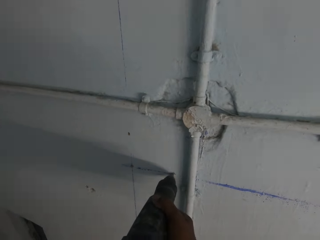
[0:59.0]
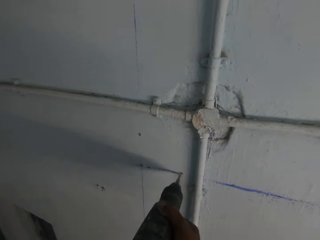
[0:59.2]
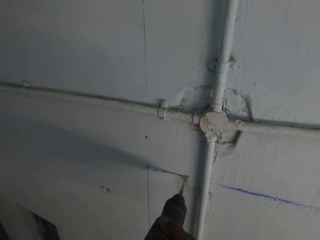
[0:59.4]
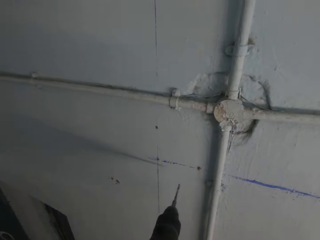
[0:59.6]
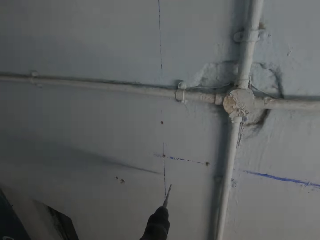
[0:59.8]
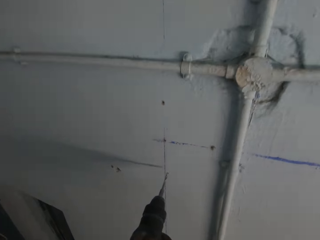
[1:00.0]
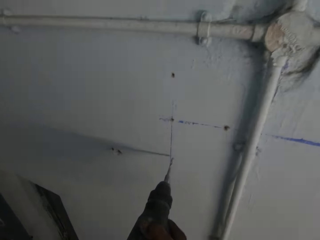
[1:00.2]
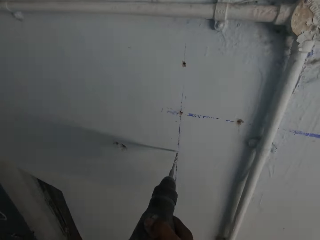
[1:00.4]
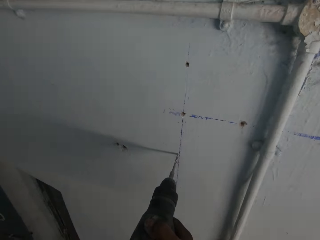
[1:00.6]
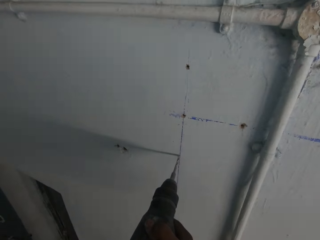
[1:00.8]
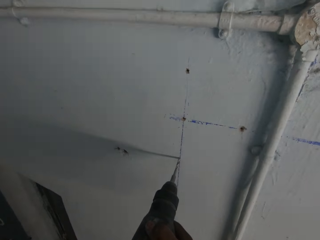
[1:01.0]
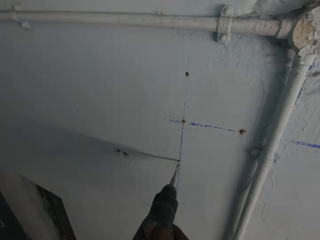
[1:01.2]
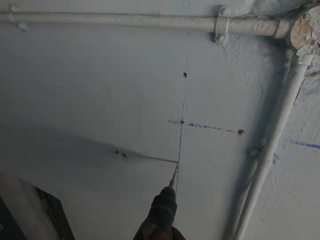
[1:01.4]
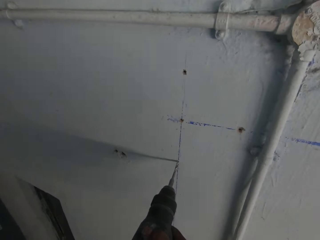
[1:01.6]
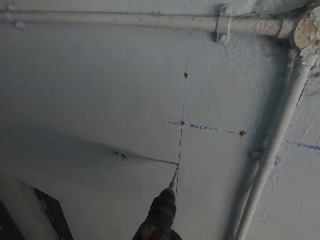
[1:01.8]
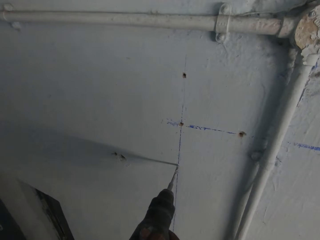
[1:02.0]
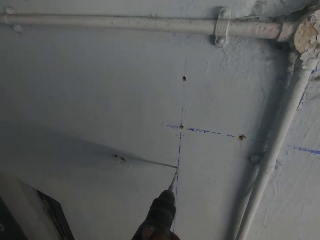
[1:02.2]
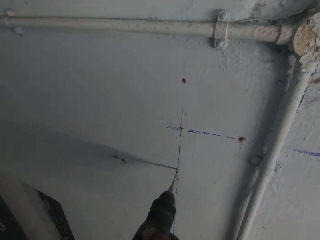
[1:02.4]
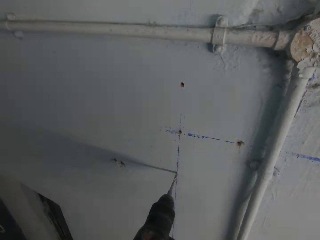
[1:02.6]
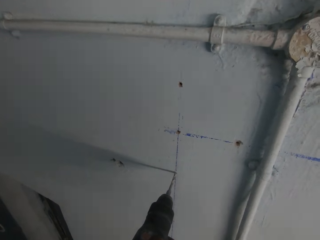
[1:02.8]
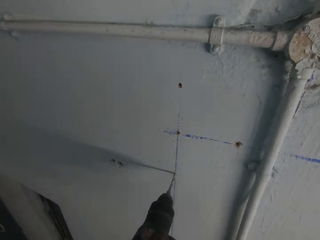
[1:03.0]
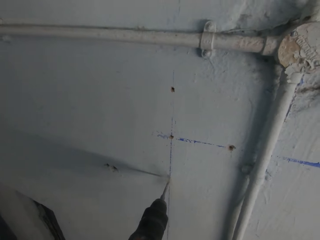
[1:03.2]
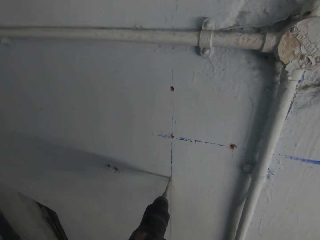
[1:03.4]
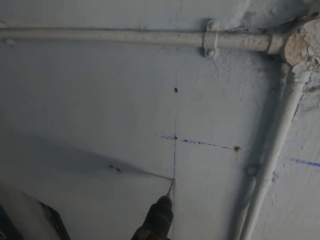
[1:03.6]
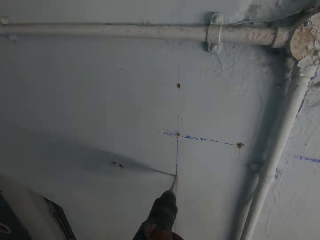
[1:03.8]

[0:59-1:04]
The camera wearer drills a hole into the wall with the power drill in his hands.

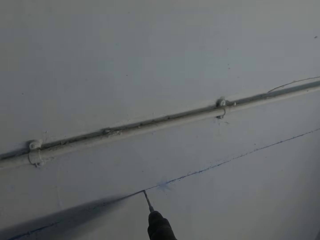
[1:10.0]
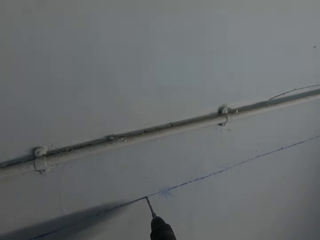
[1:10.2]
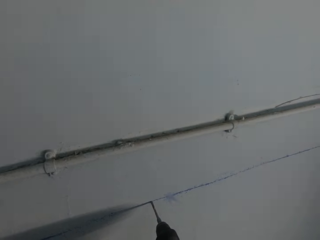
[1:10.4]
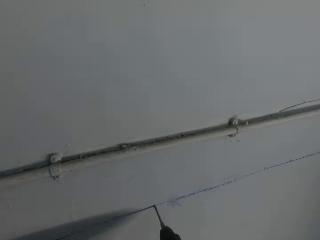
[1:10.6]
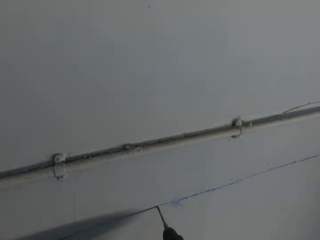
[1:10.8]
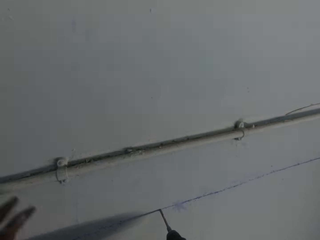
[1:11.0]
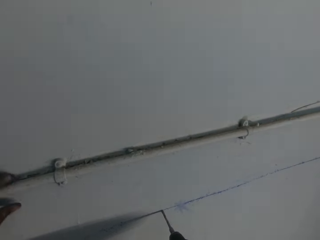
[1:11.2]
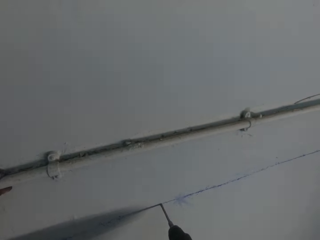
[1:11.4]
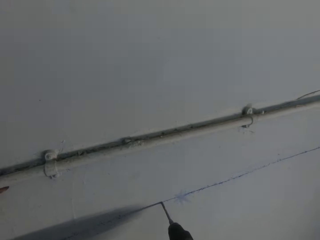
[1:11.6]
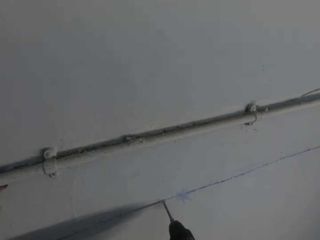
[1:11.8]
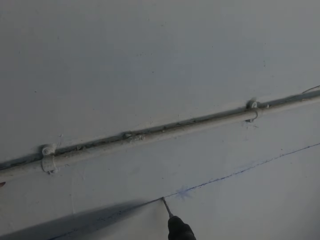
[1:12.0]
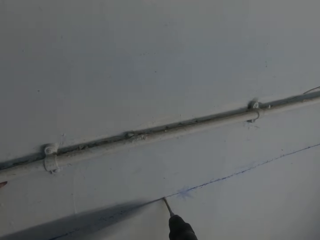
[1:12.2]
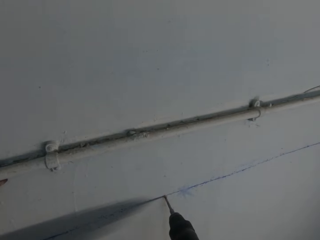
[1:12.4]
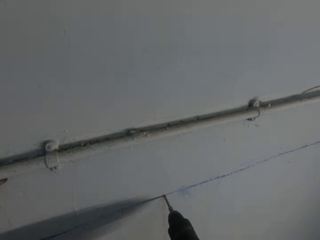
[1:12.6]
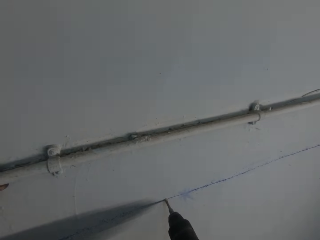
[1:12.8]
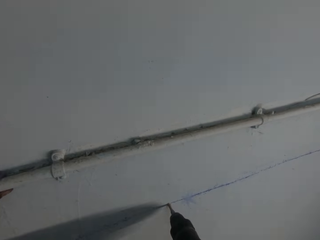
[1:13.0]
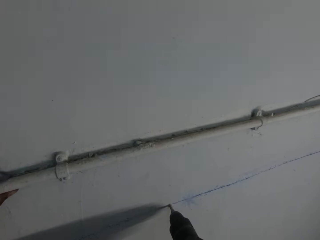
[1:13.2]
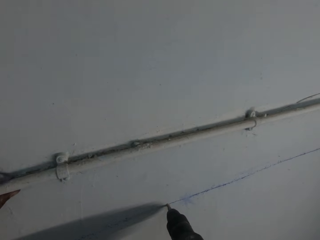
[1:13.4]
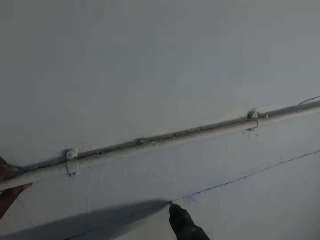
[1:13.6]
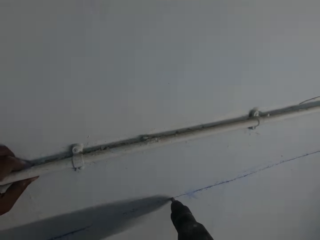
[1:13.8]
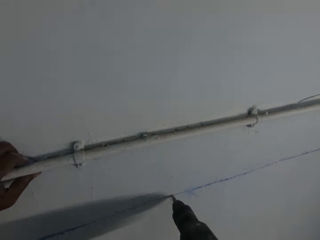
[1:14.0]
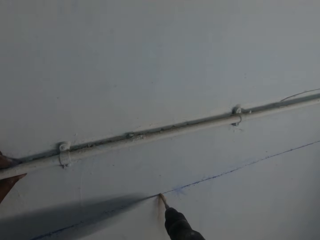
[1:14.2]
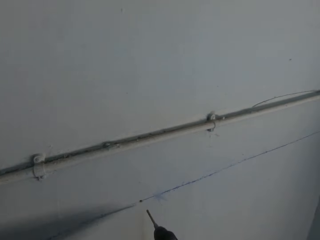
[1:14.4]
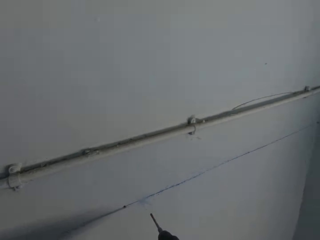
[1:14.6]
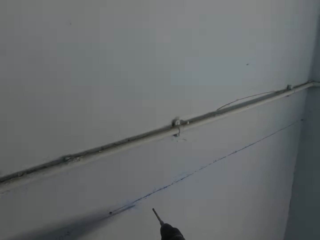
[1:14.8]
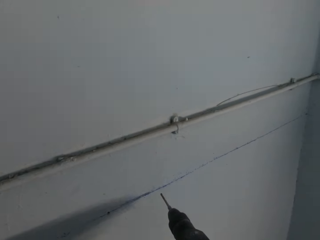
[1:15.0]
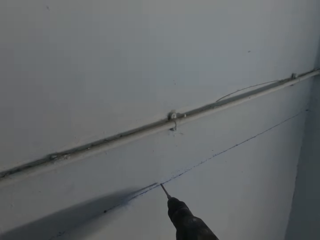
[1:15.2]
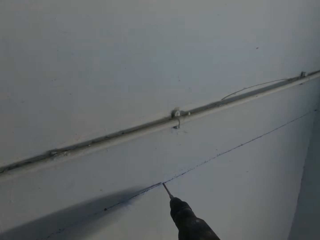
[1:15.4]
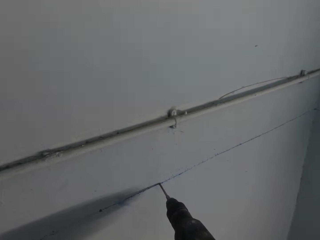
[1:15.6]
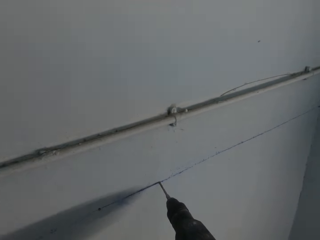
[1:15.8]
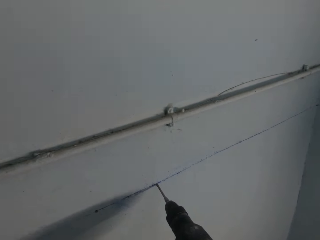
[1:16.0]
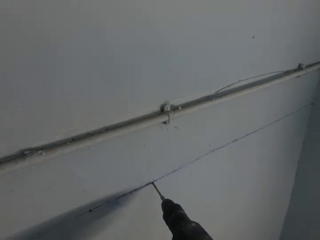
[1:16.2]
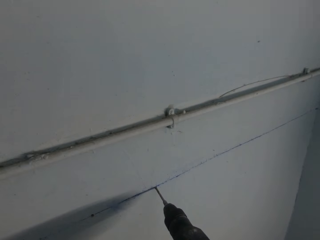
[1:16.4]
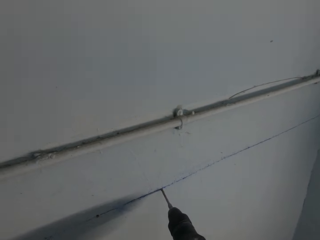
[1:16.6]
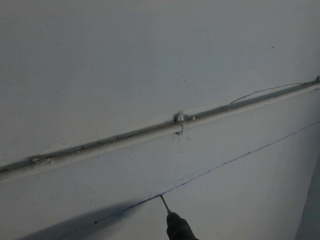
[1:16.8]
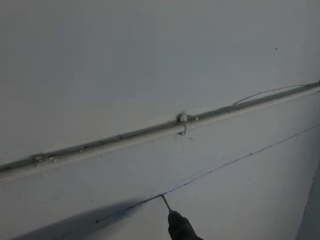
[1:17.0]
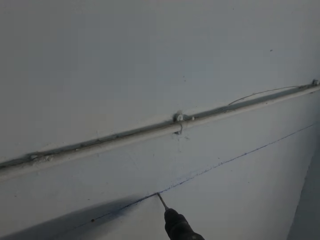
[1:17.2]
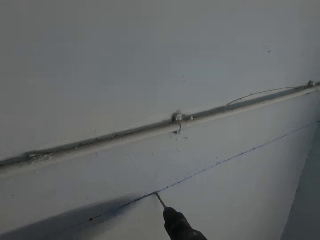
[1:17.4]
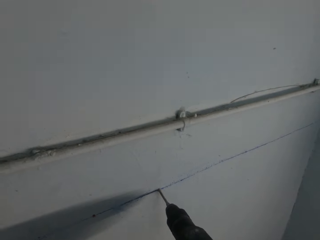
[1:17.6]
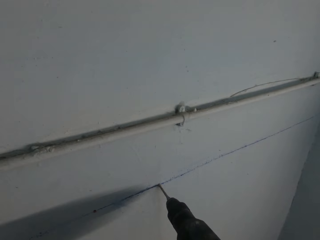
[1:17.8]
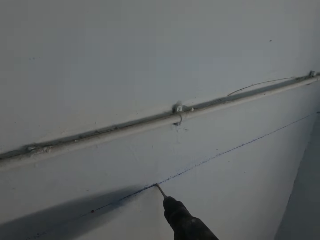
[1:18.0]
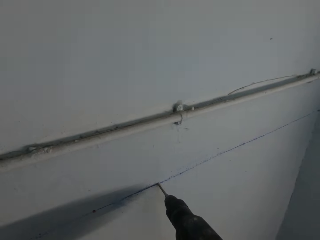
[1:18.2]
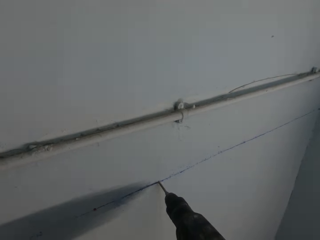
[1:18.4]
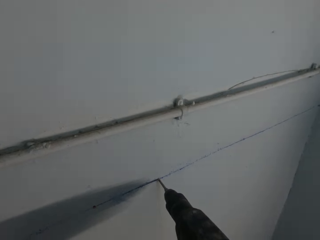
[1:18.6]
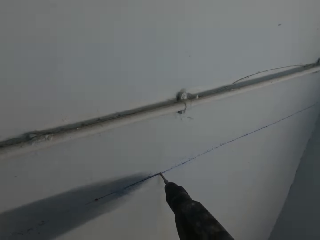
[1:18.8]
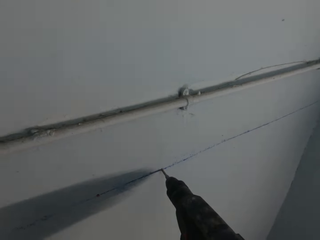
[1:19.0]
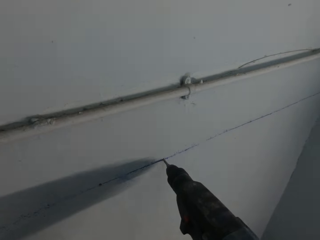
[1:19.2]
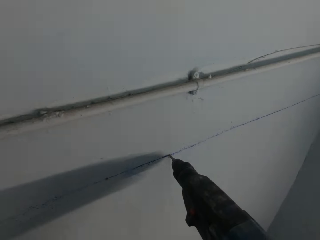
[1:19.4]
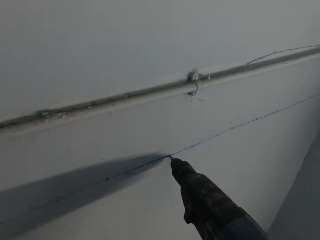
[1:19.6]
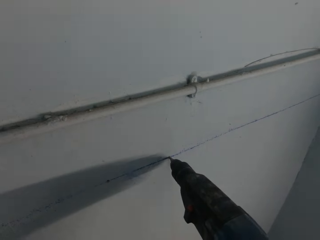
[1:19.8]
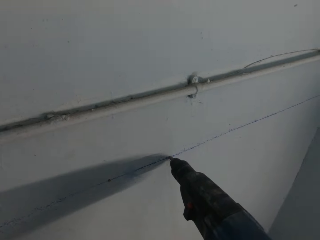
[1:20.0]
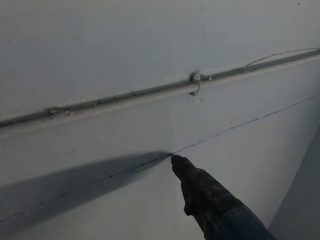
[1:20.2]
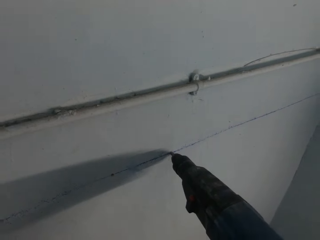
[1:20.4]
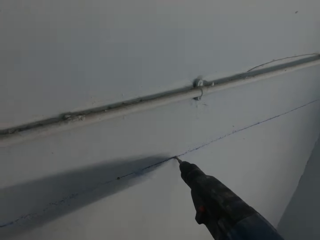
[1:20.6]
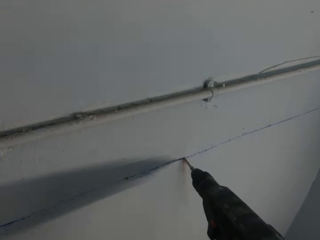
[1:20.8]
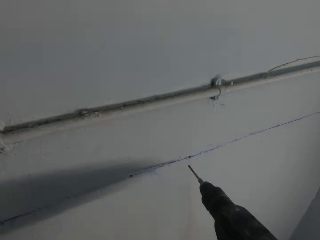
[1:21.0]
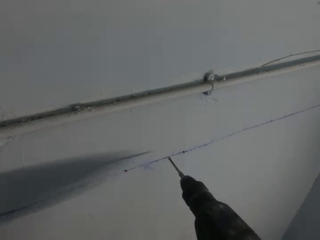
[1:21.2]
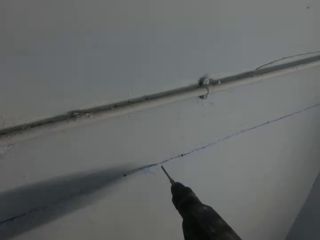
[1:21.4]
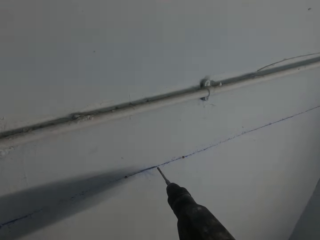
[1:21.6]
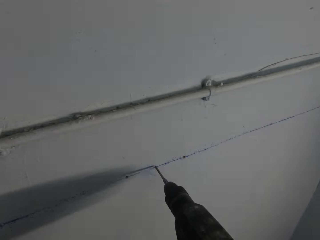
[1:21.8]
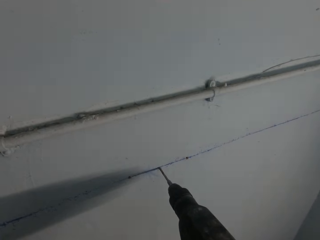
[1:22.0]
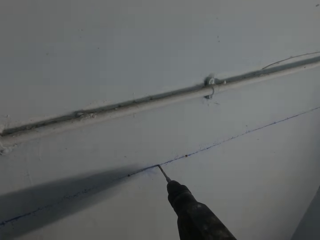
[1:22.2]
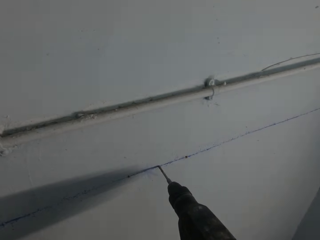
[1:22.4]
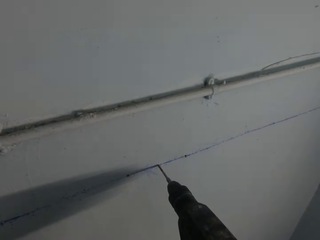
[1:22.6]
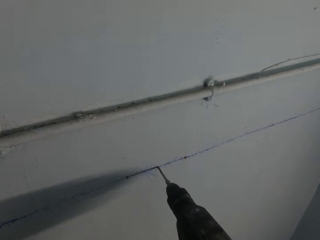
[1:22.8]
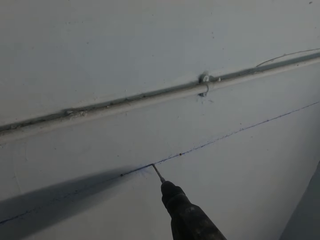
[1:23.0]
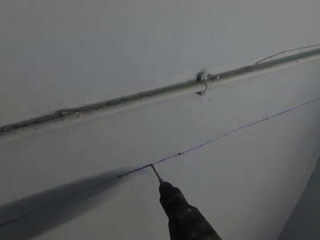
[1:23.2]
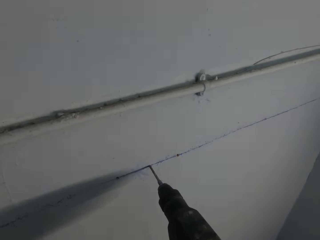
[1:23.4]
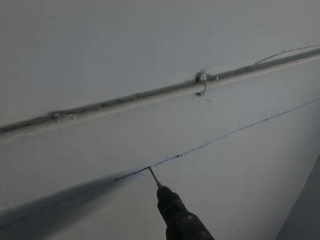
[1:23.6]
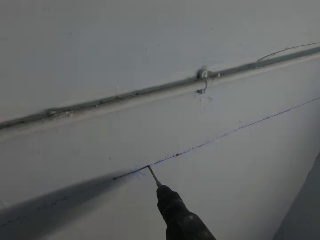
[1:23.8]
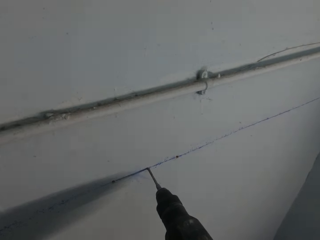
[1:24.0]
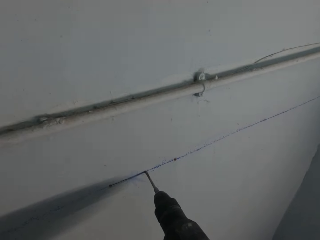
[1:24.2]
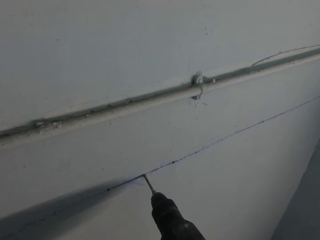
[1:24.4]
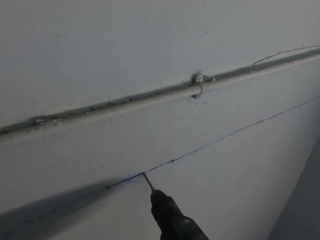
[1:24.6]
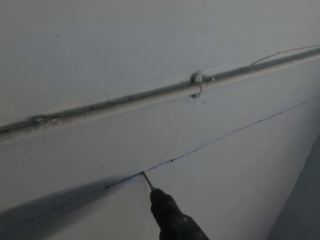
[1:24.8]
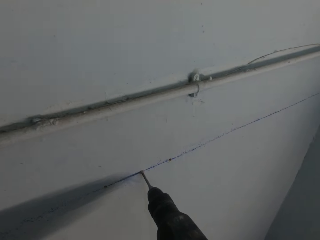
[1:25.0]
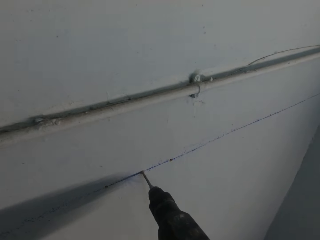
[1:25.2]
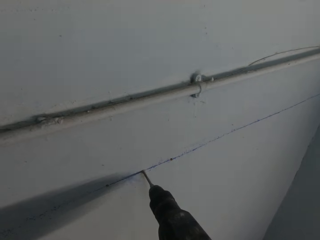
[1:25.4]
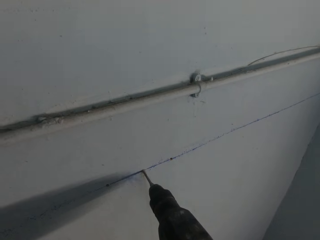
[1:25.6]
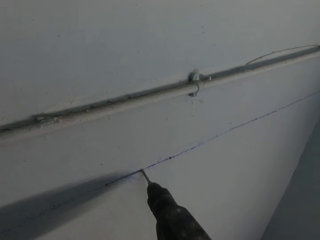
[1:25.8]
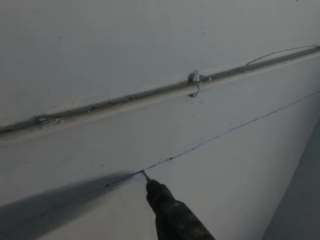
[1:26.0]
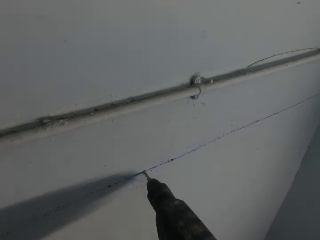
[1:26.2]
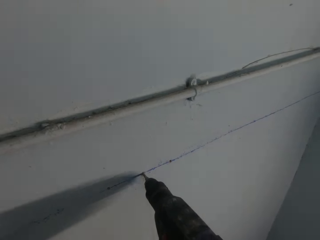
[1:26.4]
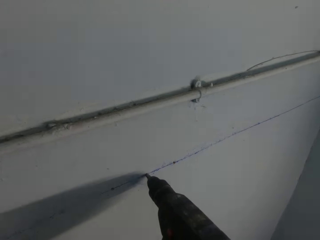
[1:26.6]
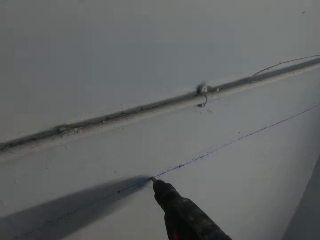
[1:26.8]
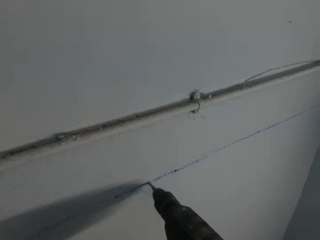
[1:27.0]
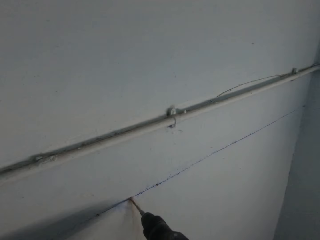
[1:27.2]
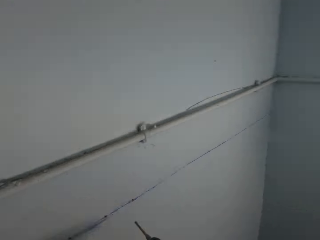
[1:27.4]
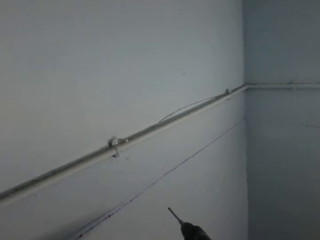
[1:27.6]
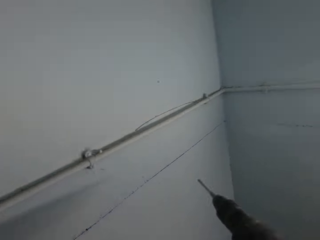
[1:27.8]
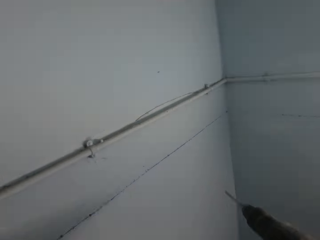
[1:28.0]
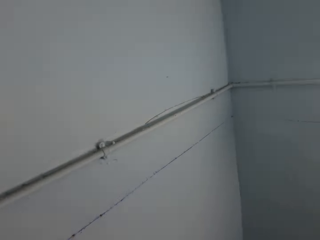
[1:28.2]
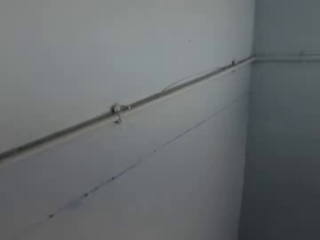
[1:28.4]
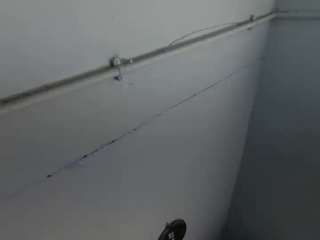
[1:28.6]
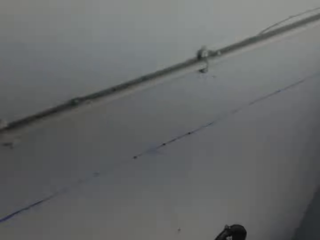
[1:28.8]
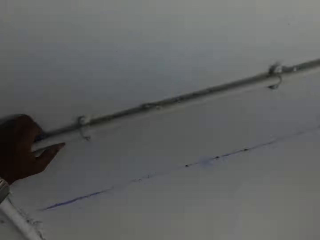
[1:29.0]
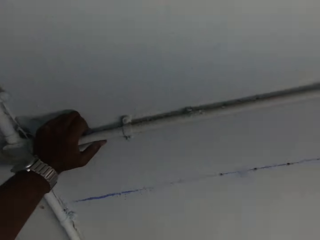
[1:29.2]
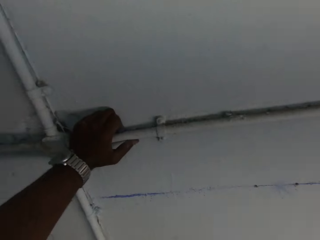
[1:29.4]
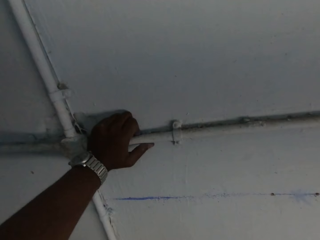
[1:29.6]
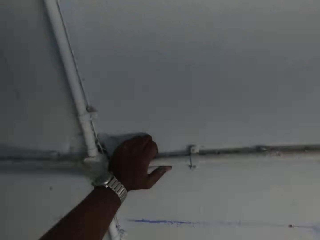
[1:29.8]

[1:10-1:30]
The camera wearer places his left hand on the wall. He drills a hole into the wall with the power drill in his right hand. He drills again.
